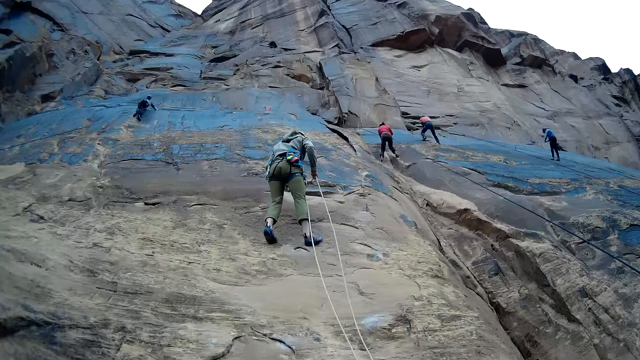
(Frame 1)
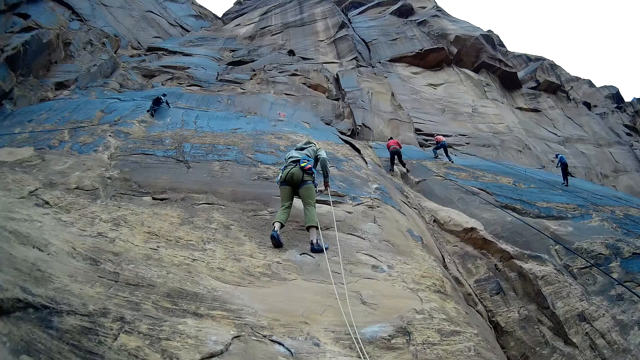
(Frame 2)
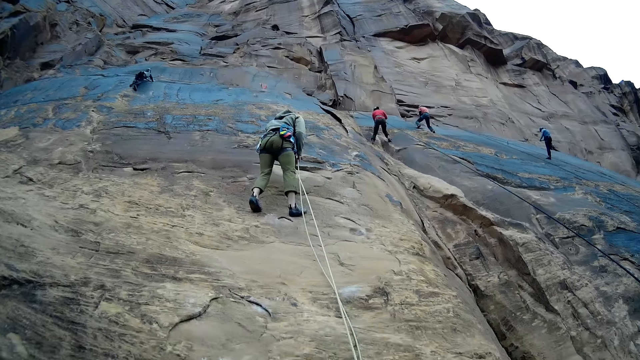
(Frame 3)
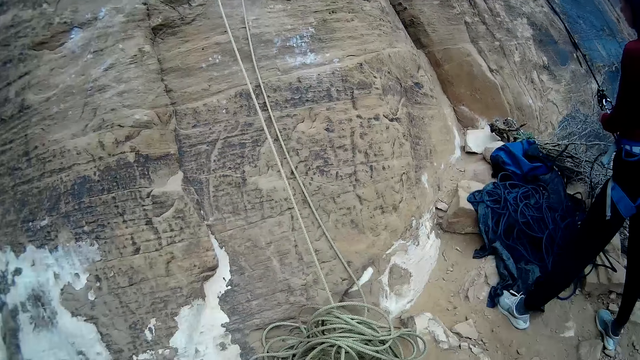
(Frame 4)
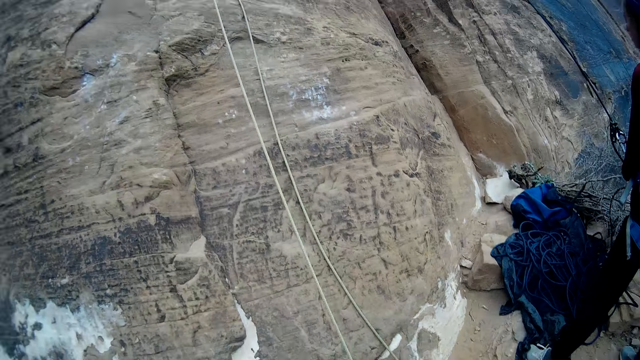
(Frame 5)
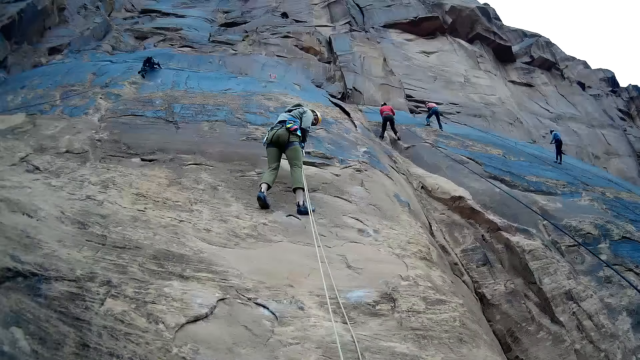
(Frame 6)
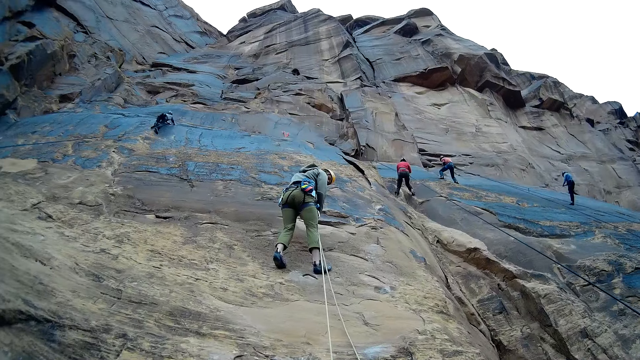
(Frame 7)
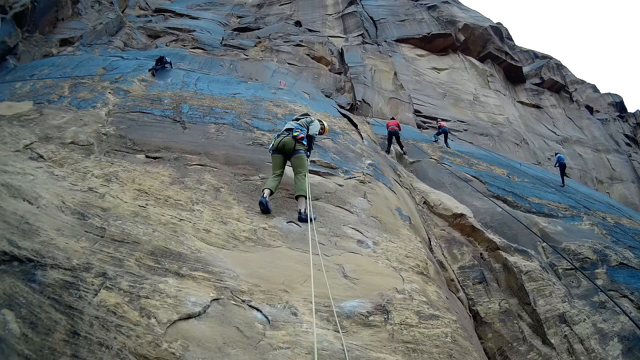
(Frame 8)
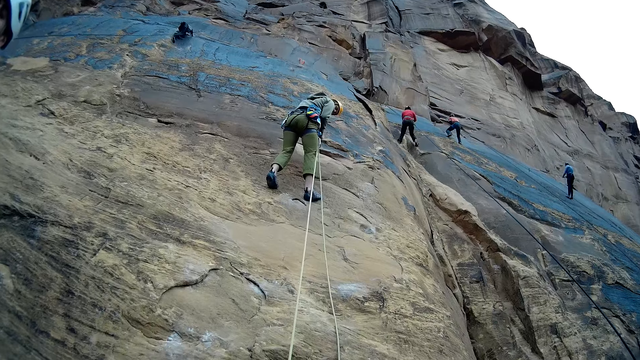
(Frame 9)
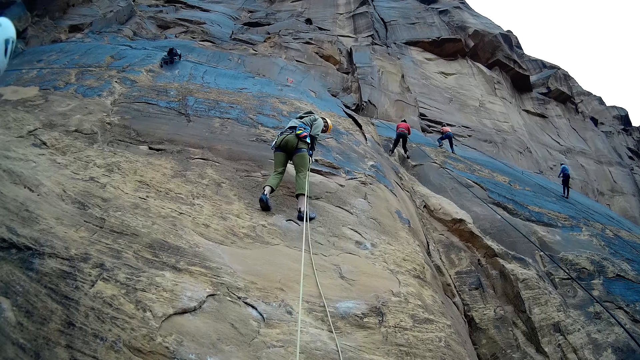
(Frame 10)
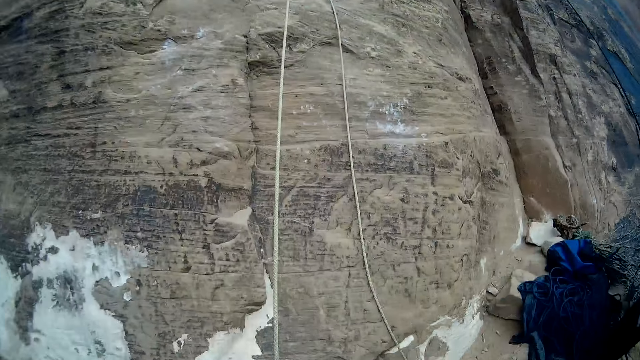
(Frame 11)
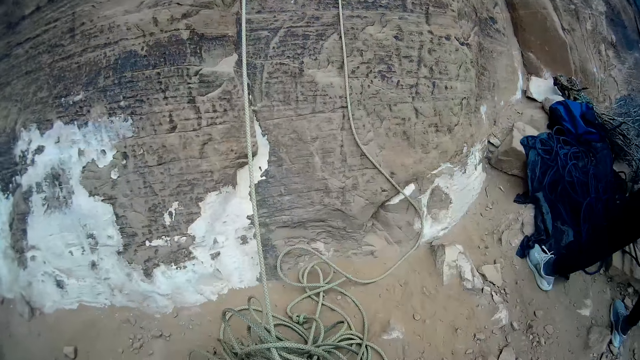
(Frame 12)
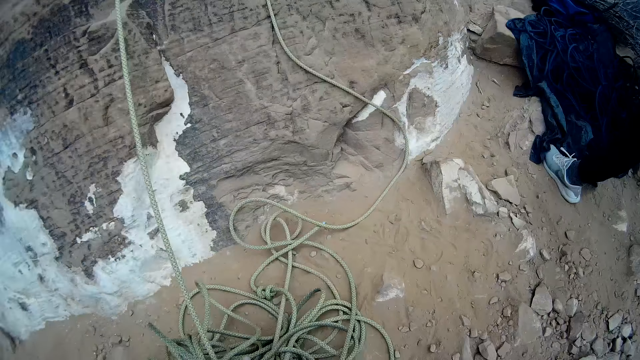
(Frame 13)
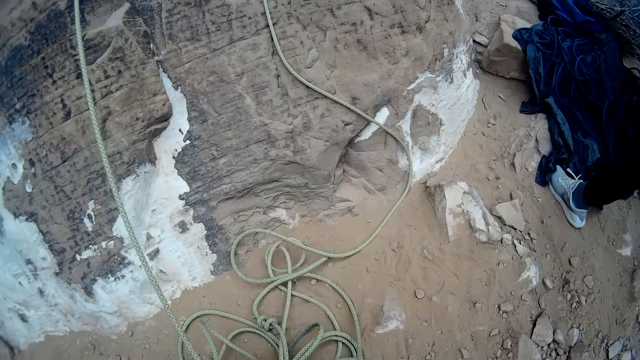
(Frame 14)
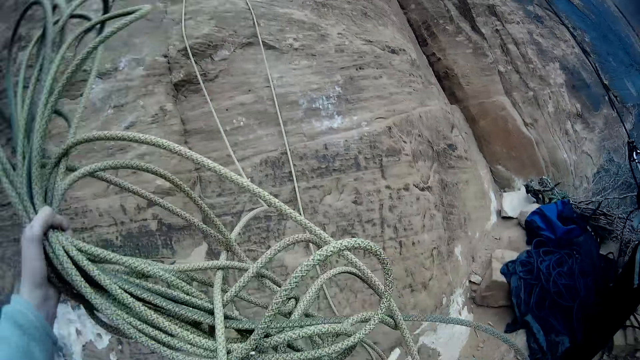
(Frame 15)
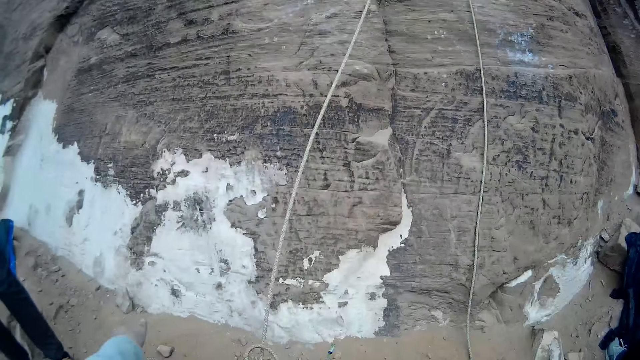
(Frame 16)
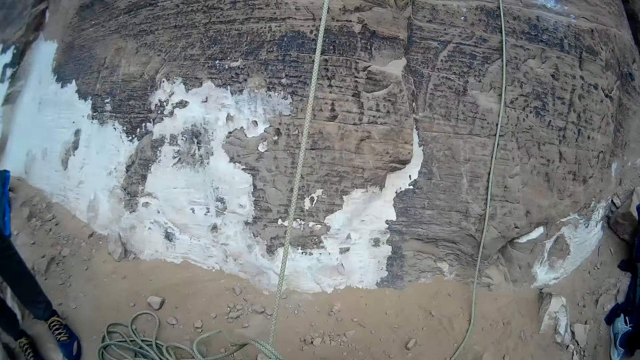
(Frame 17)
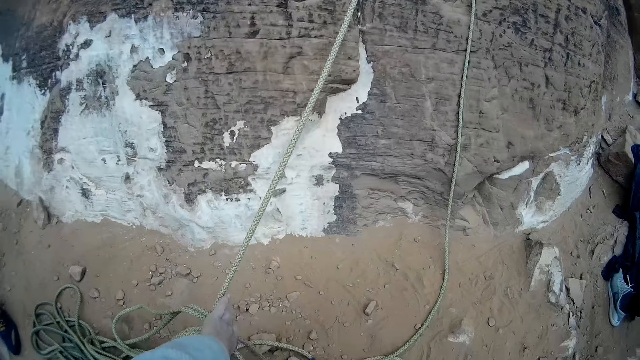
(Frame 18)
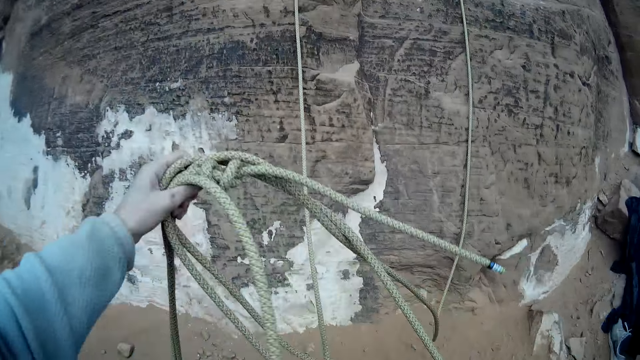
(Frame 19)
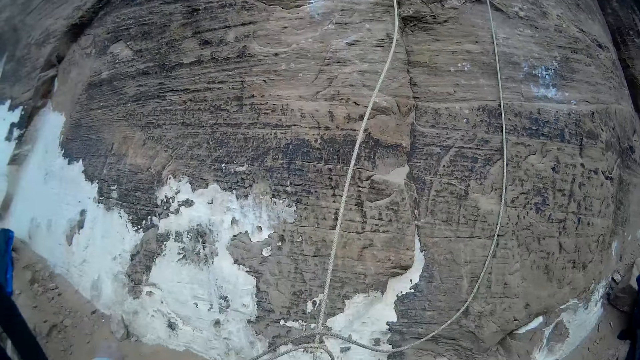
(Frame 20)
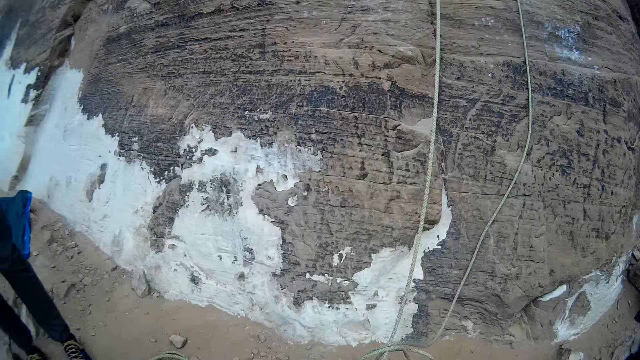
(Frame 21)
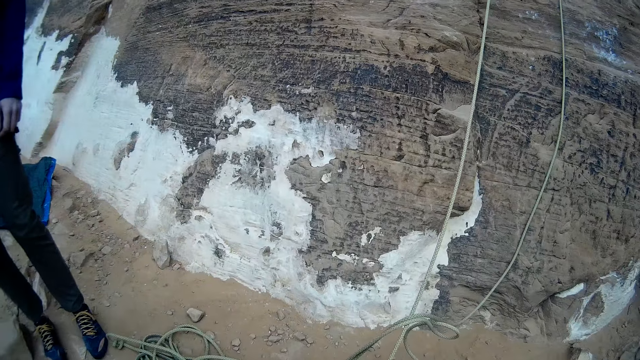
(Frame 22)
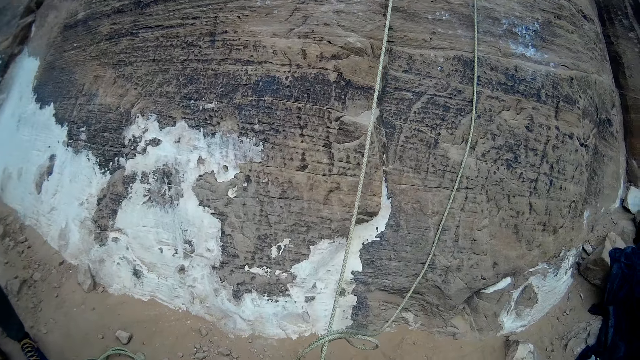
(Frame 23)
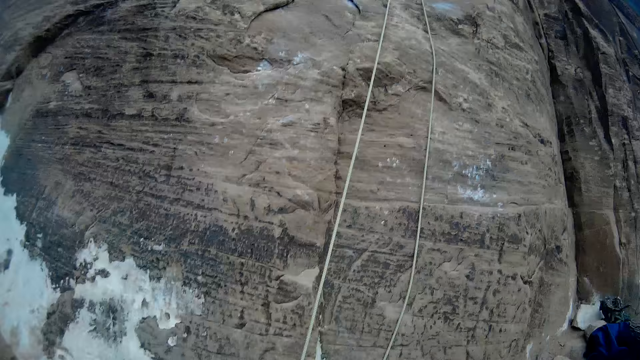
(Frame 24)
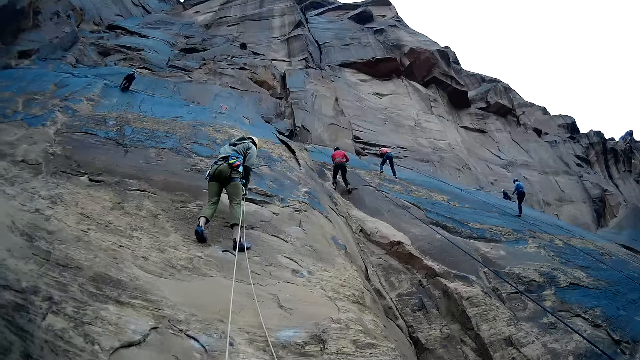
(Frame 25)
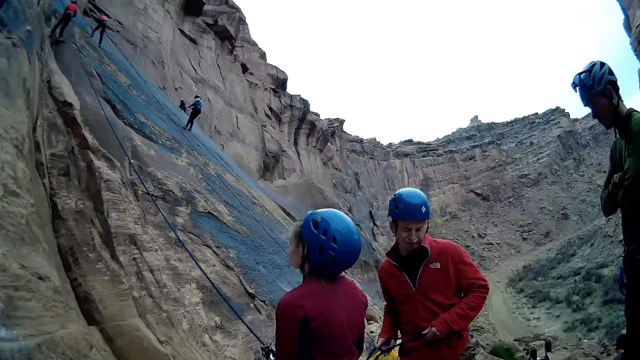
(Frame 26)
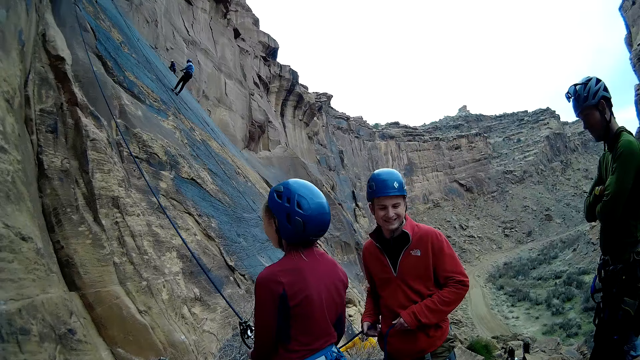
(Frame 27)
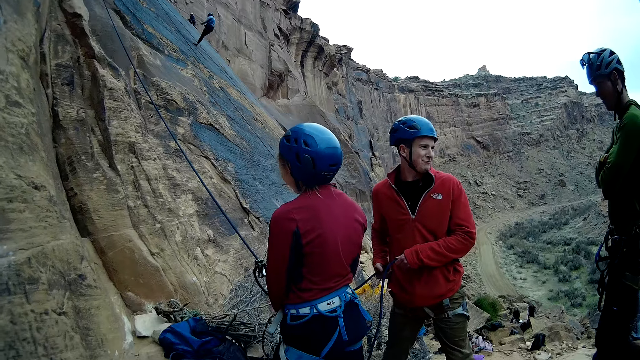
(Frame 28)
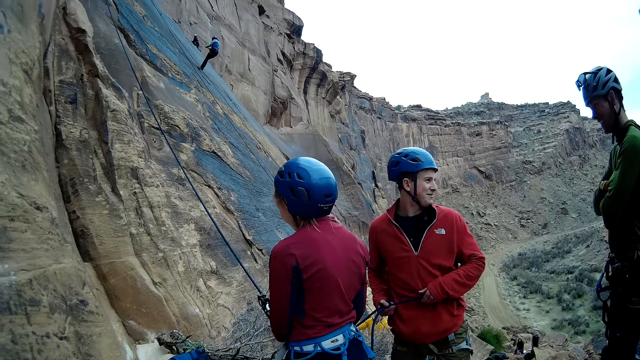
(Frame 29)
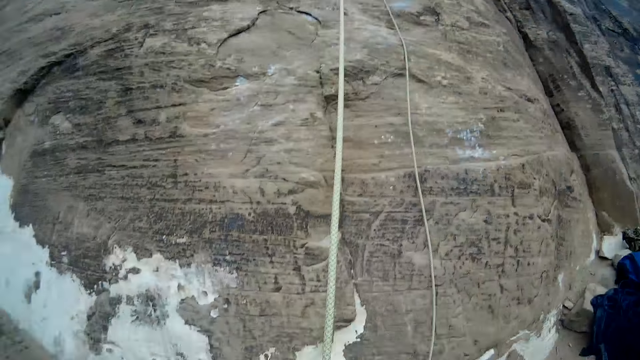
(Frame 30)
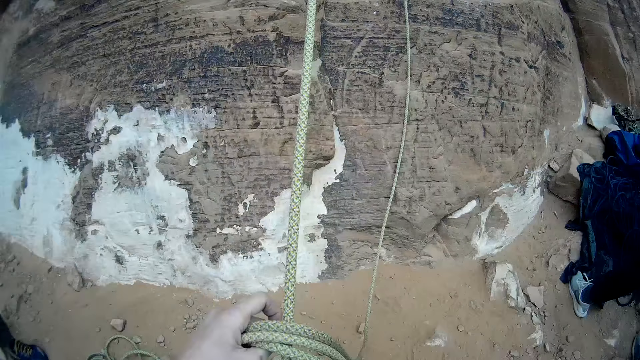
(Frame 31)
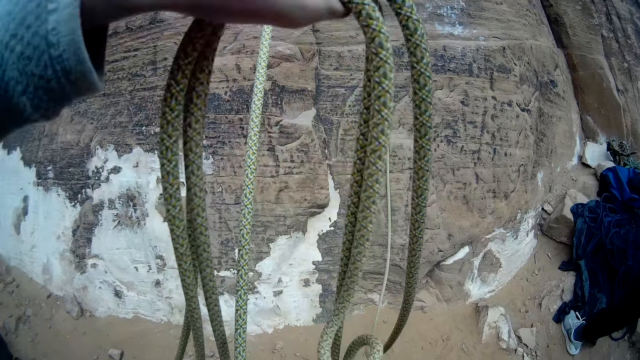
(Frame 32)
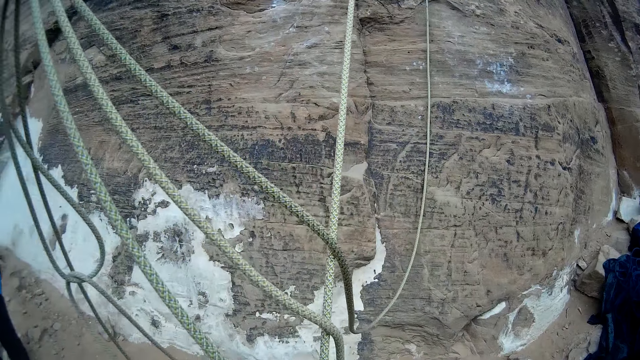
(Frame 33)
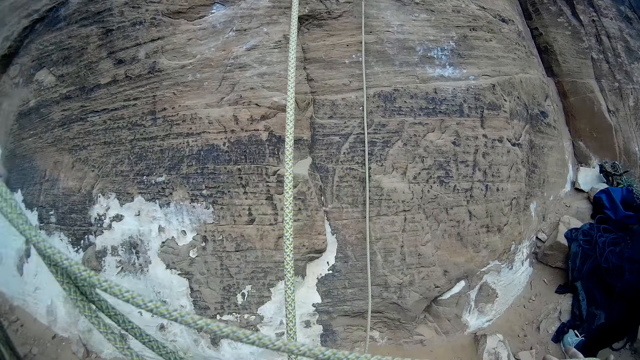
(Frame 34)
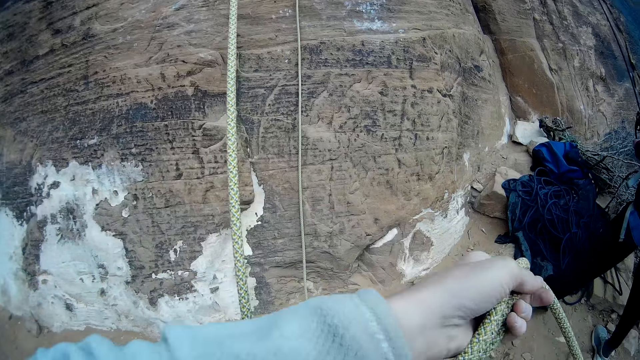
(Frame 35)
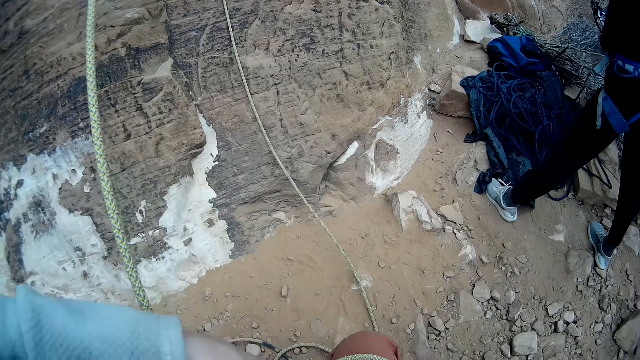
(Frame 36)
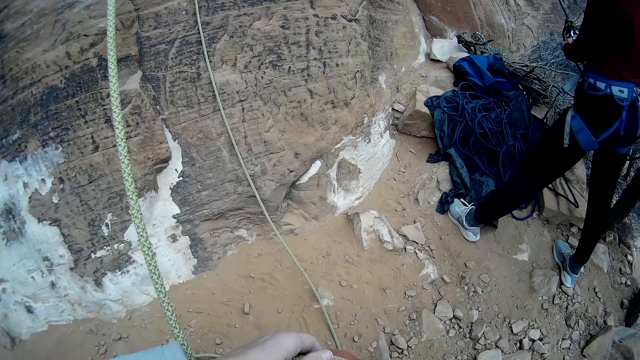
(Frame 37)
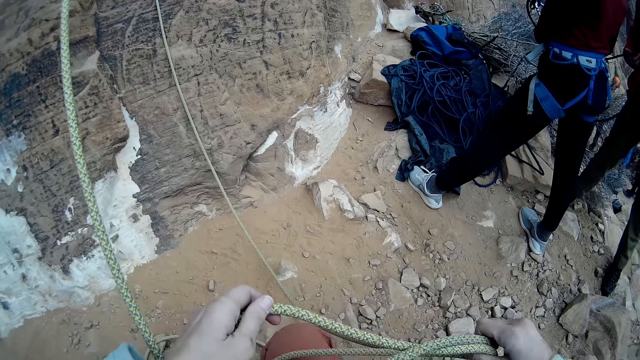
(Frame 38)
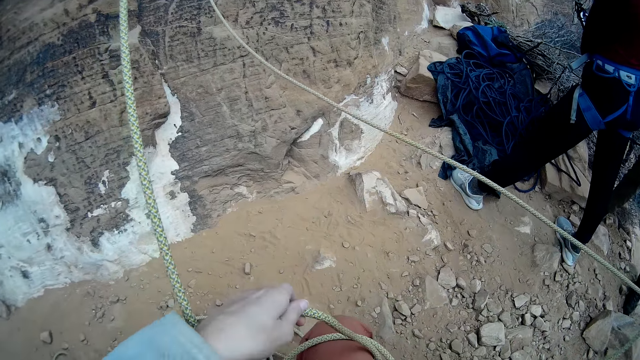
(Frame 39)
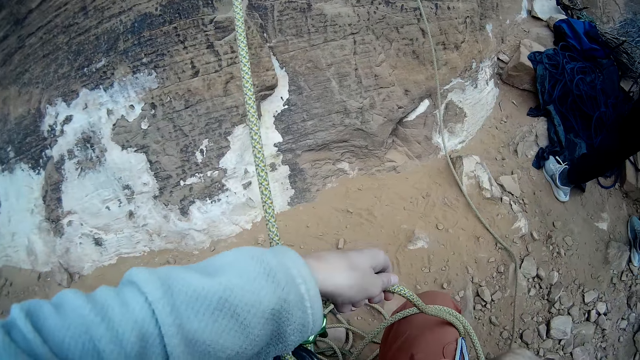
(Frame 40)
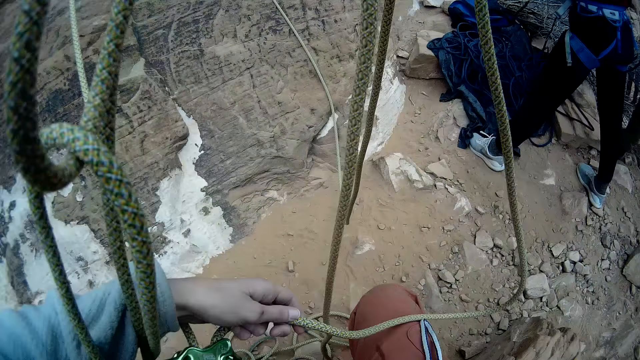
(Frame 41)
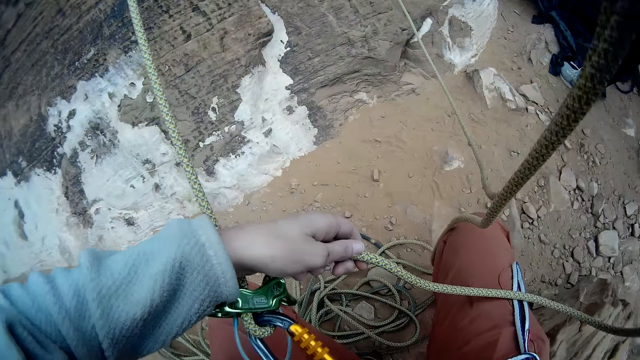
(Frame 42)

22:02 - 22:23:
A person holds the rope. Another person climbs the mountain. The camera wearer looks at the ropes. He moves a cluster rope from the ground repeatedly. He holds the ropes, looks at the ropes, and holds the ropes. Another person climbs the mountain. Another person climbs the mountain. Another person stands on the mountain ground. Another person smiles at that person. Another person holds the rope. The camera wearer adjusts the cluster rope with his hands. He holds the ropes.
